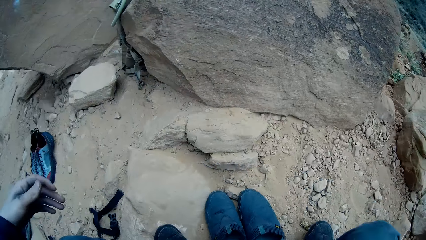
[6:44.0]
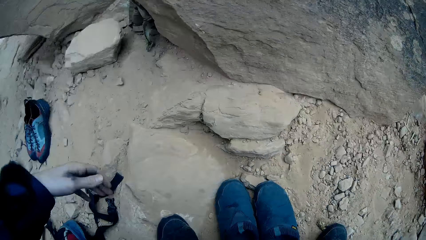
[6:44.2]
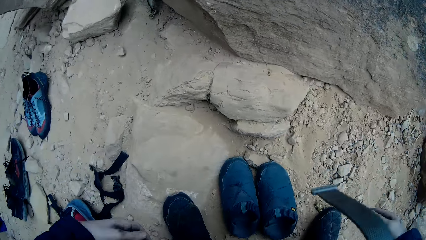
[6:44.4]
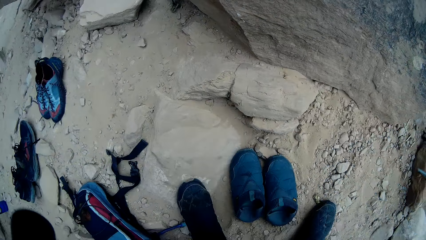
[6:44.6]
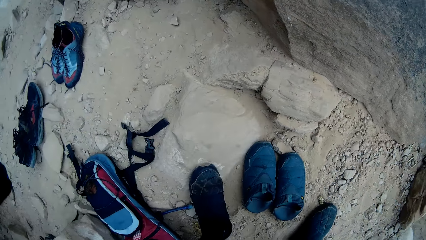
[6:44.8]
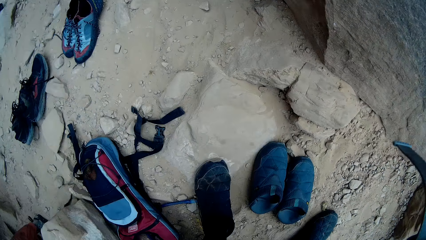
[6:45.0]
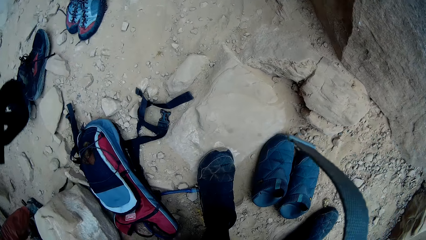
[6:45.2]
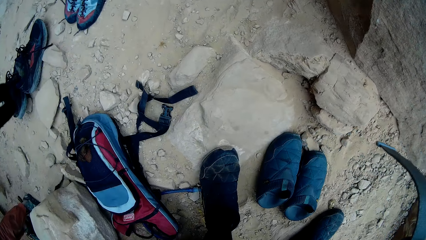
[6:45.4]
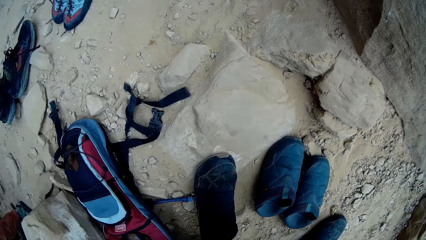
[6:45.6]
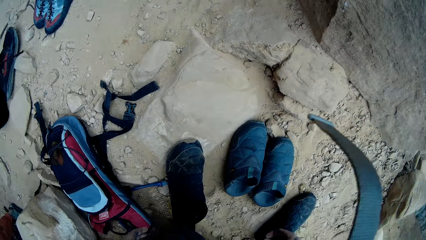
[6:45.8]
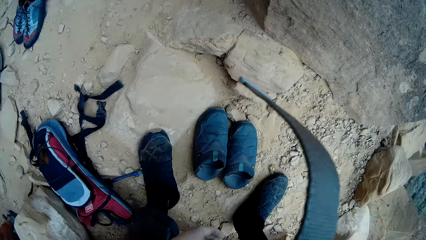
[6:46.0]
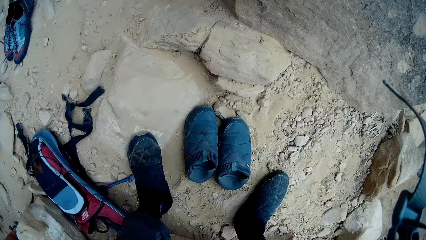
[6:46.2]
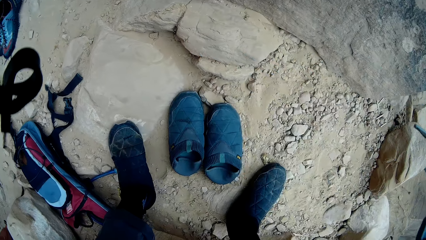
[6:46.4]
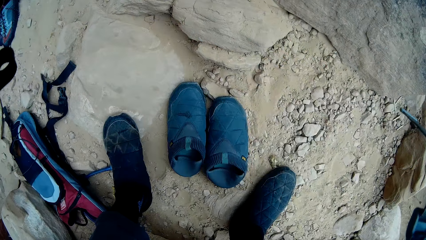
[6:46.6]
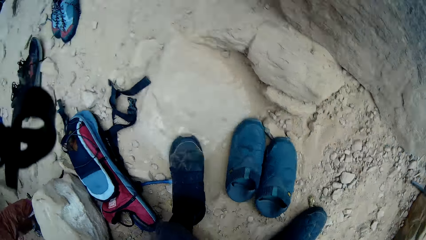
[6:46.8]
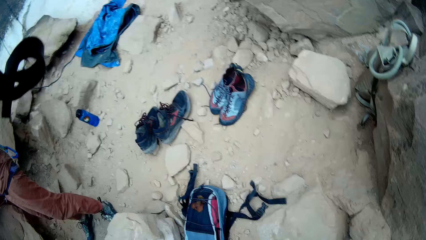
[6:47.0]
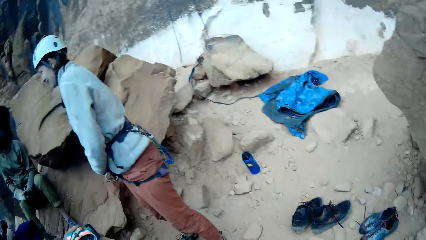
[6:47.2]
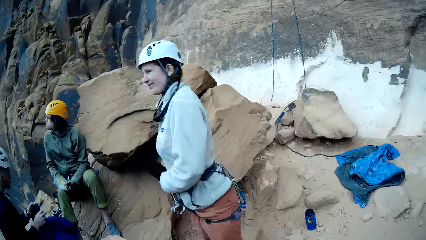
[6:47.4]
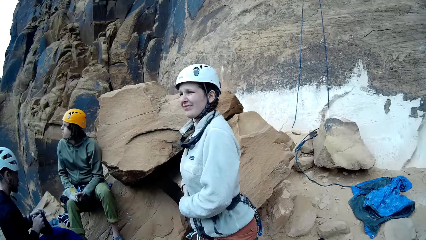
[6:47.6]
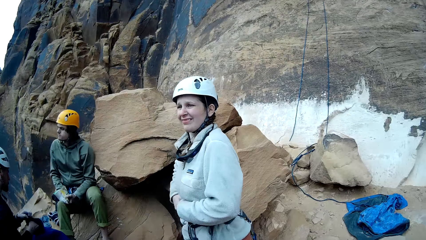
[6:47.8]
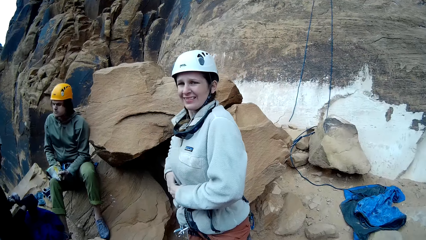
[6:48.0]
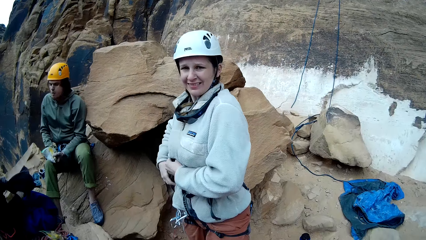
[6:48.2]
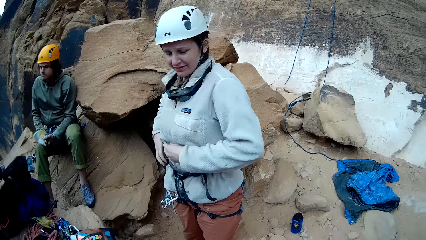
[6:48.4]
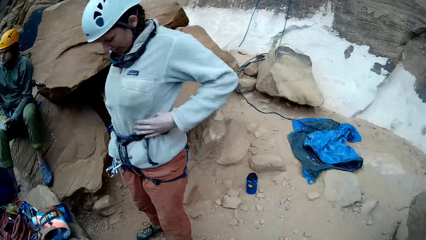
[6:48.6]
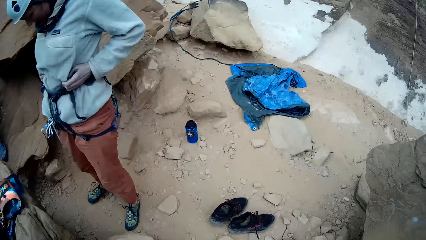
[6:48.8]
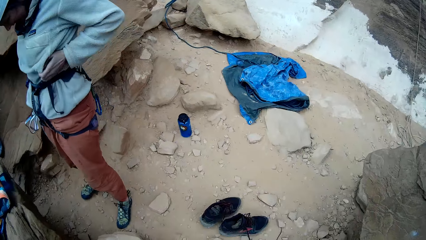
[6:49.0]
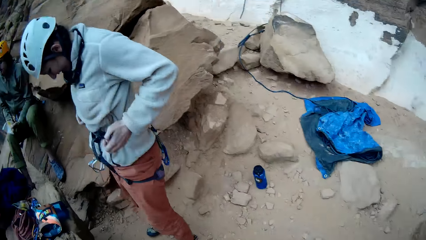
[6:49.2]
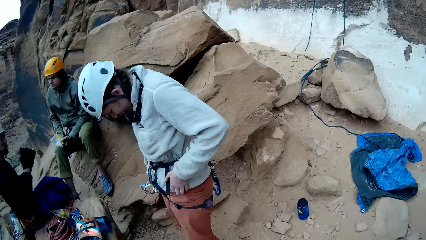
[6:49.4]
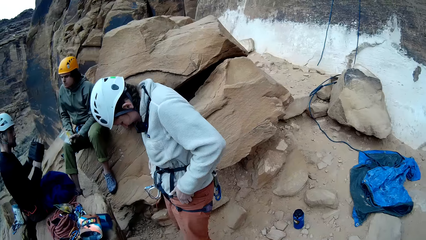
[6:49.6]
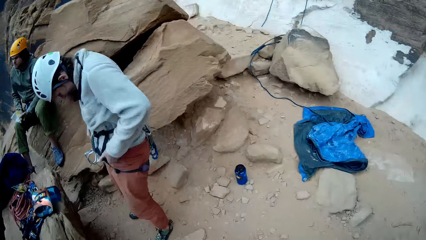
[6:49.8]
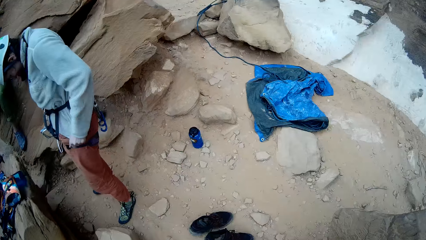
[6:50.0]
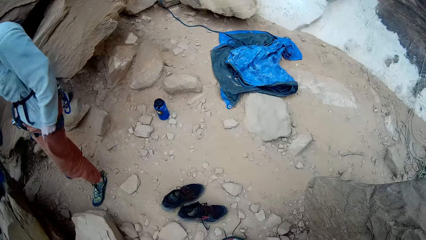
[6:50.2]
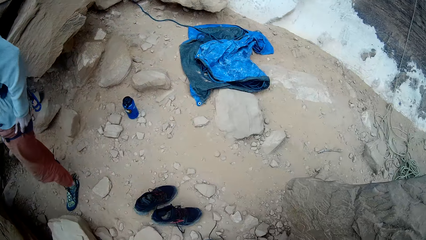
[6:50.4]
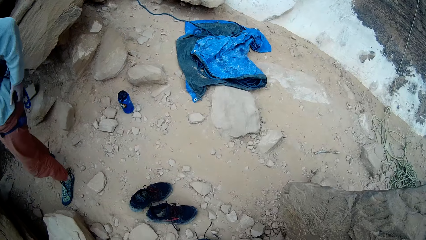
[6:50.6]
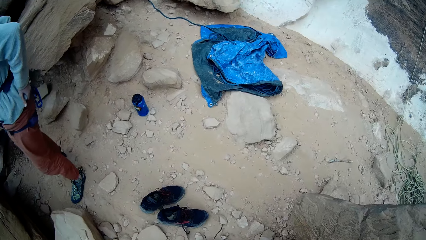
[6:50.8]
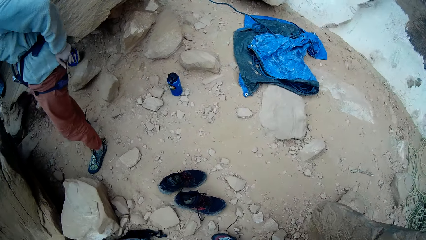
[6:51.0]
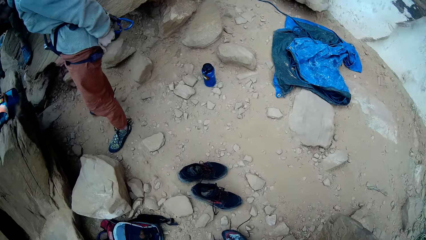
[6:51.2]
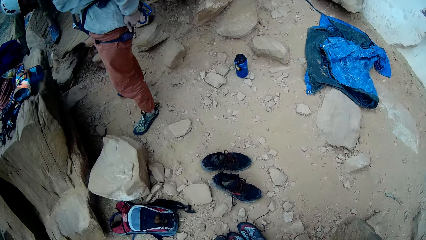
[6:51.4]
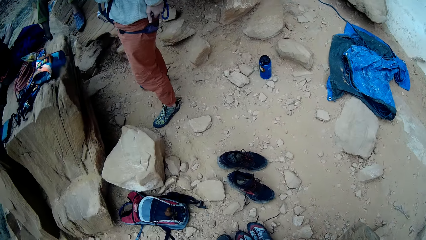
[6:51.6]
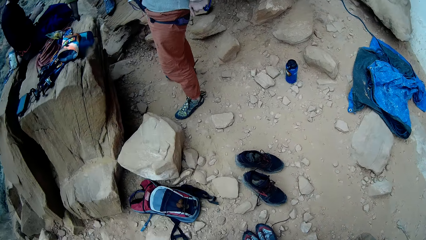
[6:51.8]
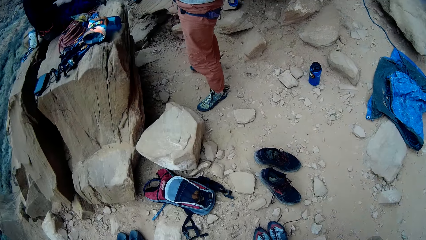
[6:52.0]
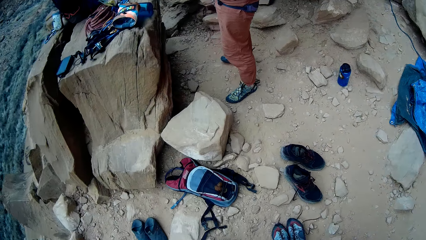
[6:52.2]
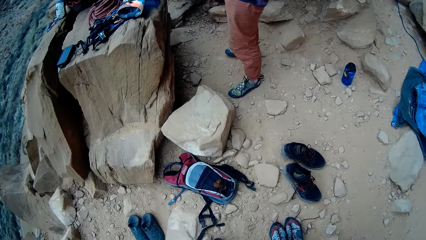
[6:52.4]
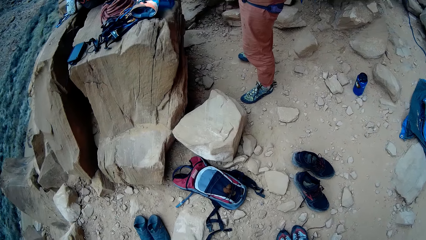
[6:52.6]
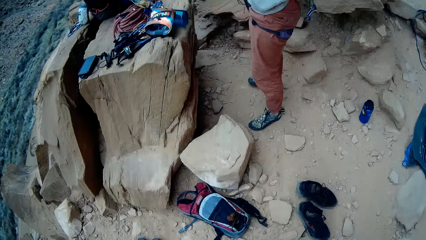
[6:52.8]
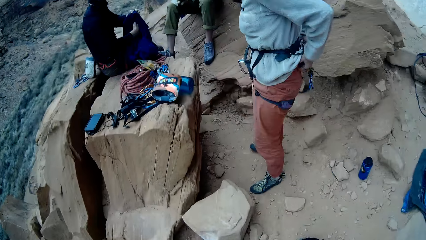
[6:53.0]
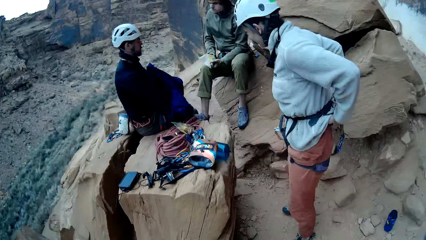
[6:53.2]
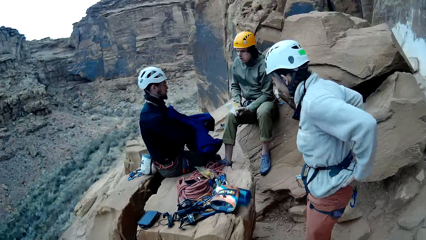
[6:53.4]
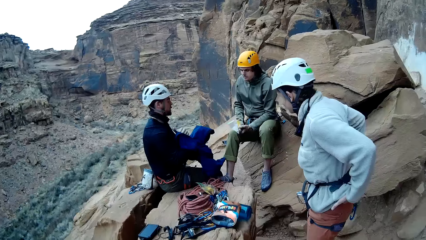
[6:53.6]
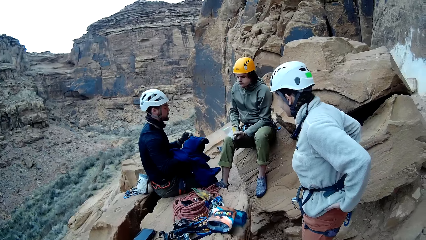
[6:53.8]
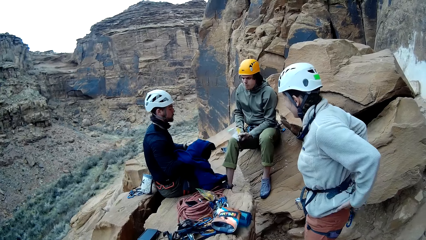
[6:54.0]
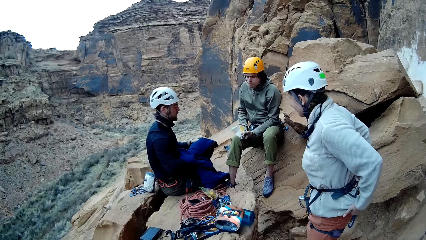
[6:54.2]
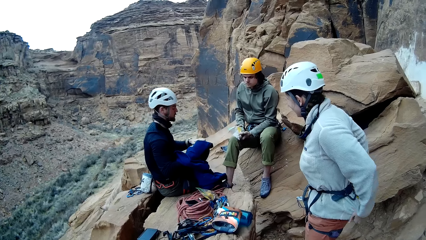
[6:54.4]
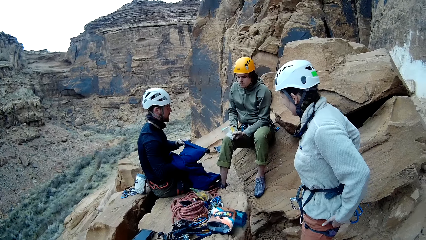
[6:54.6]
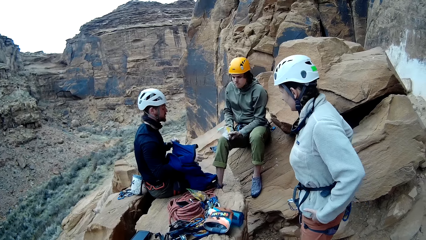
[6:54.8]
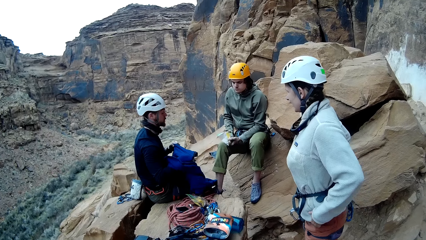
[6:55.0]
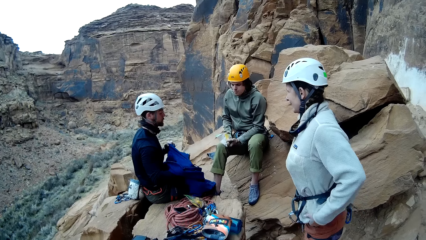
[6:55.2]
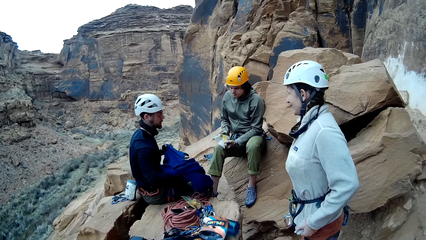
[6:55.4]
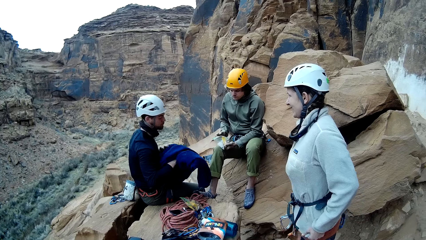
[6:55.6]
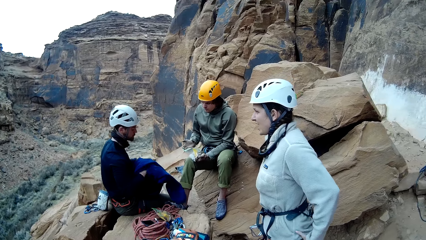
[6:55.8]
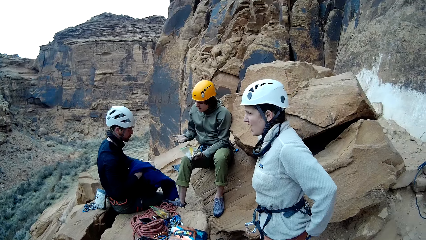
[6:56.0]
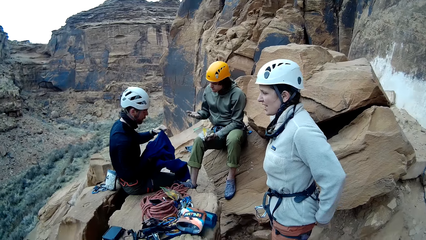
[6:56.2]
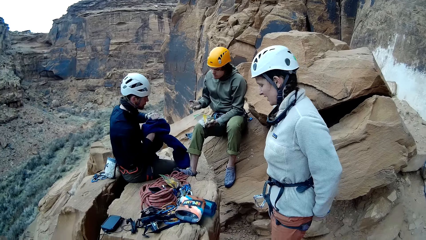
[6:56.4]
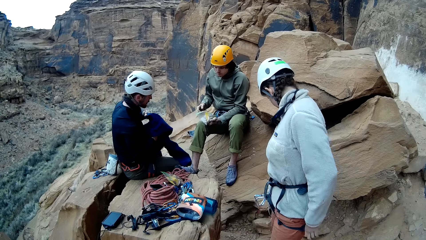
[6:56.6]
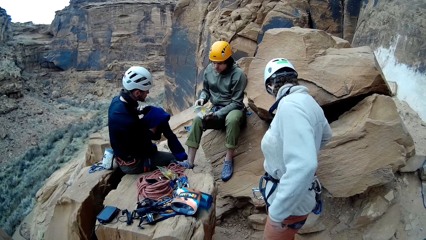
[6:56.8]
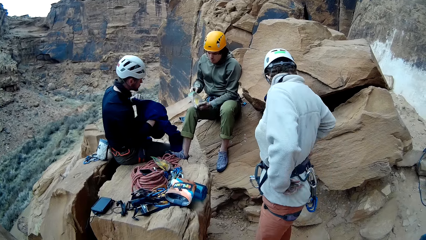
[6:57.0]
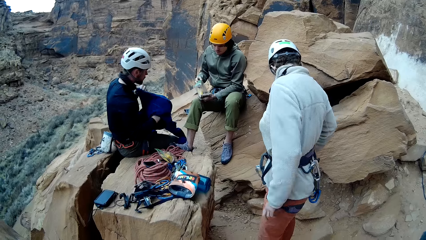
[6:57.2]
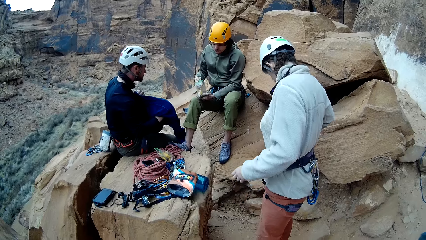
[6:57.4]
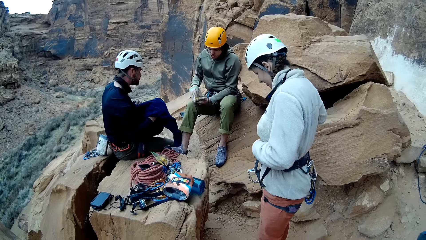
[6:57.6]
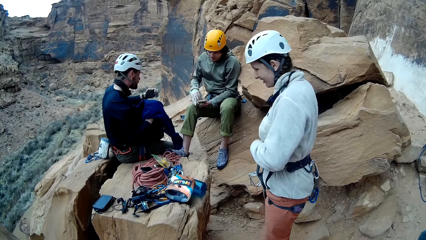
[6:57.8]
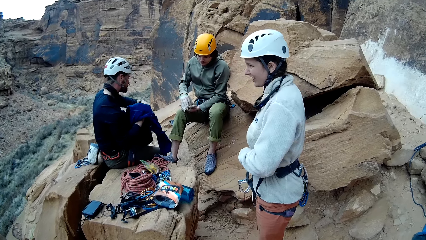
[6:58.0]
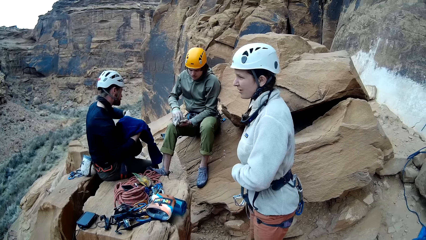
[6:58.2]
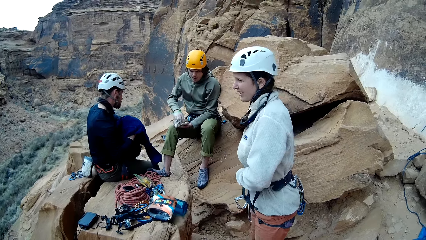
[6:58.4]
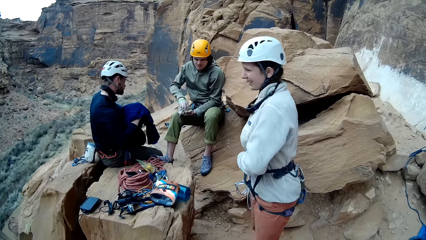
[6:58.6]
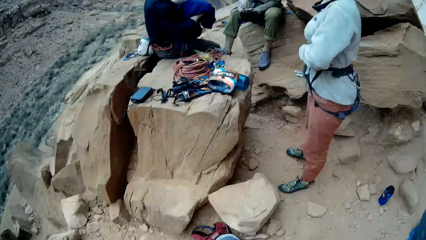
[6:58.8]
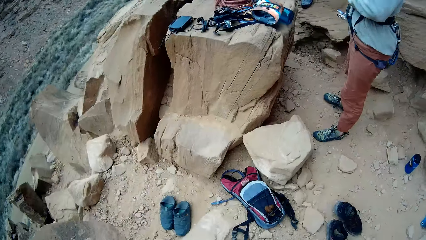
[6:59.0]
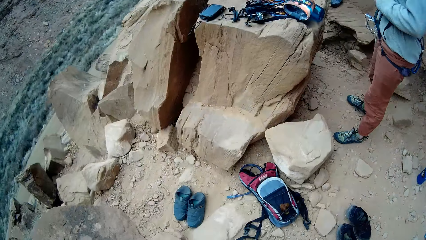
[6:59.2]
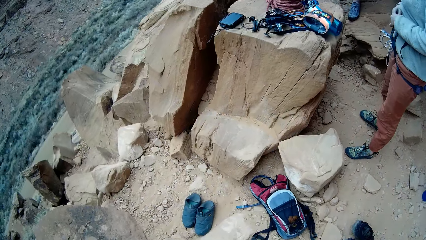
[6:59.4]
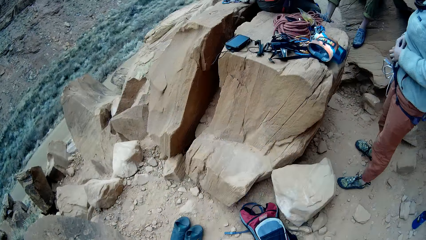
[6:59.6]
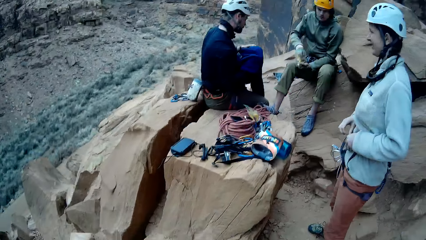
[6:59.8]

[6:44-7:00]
The camera wearer holds something. A man looks around the mountain range. Another man looks at something. A third man looks at the second man. The first man looks at himself. The camera wearer looks around the mountain range. The second man holds the sweater and wears his sweater. The third man looks at the hand. The first man looks at himself. The second man holds the sweater. The third man eats something.
